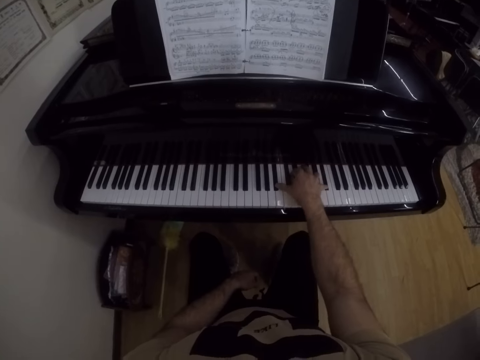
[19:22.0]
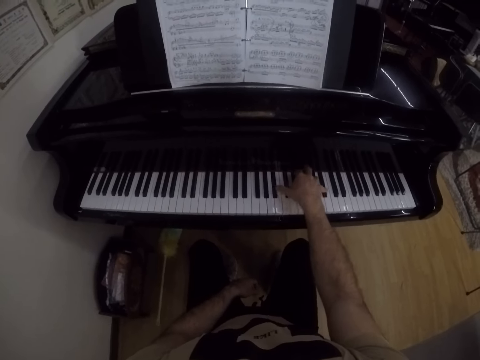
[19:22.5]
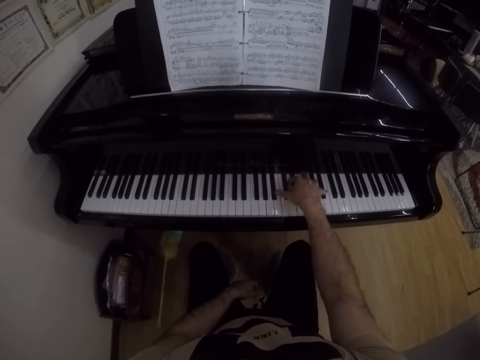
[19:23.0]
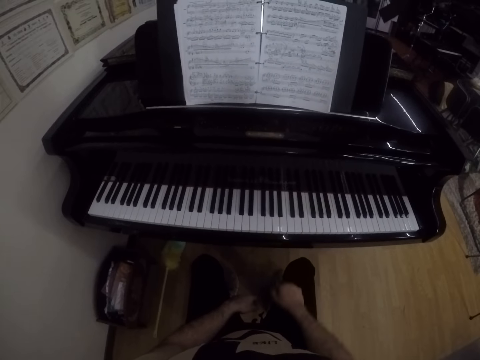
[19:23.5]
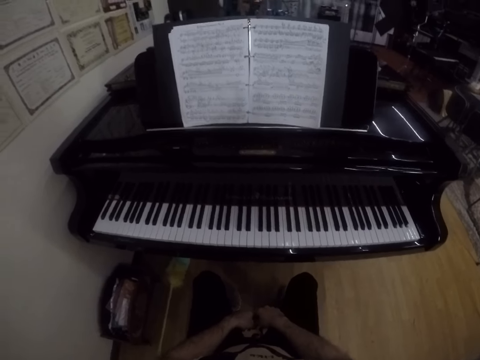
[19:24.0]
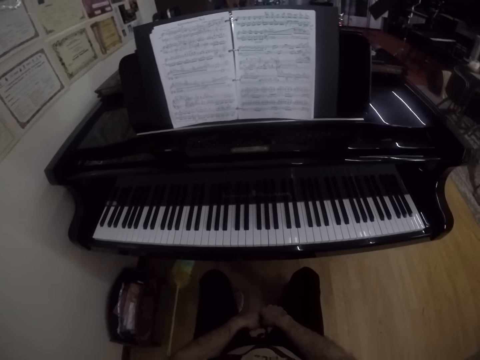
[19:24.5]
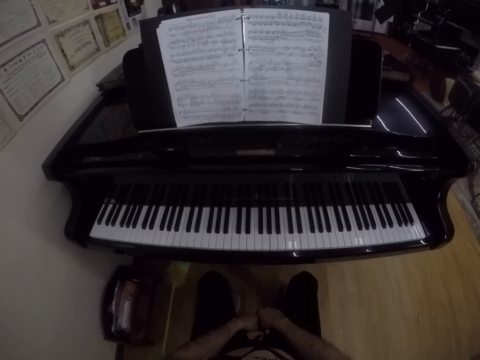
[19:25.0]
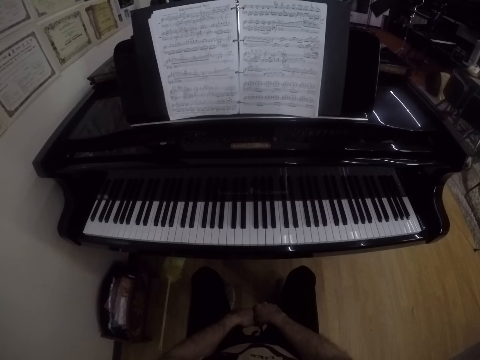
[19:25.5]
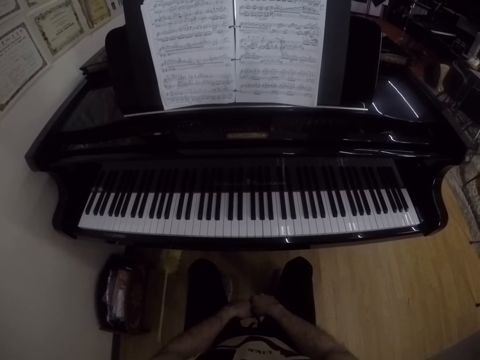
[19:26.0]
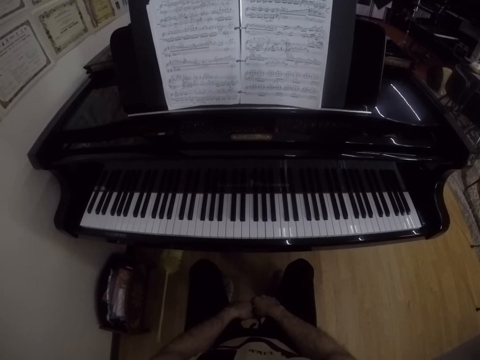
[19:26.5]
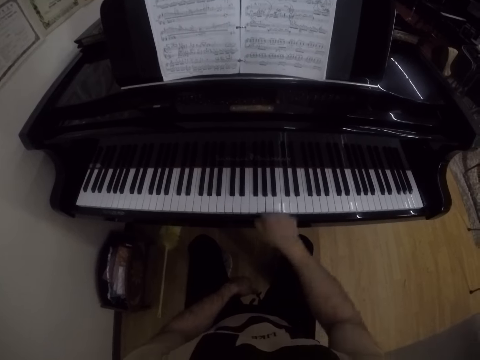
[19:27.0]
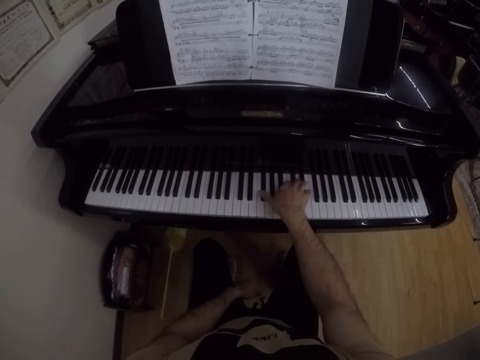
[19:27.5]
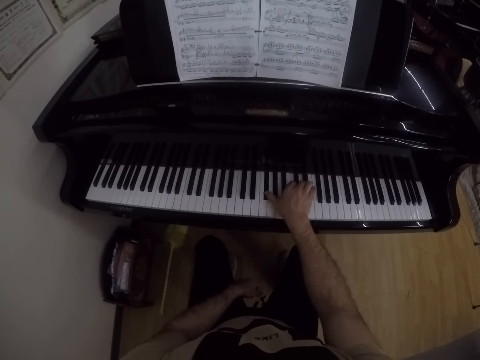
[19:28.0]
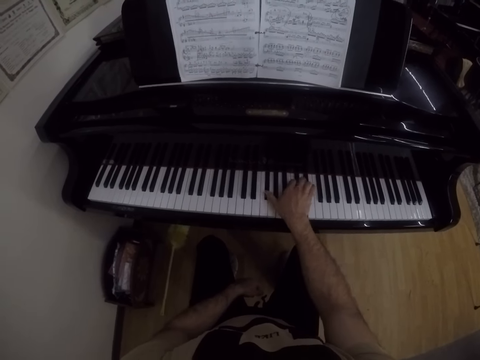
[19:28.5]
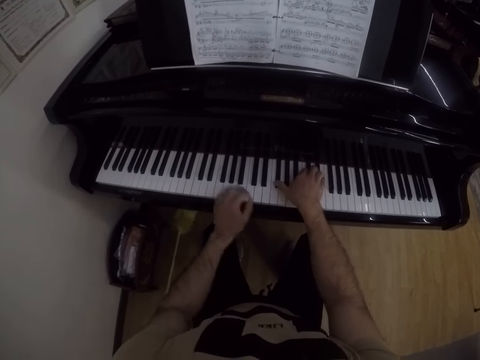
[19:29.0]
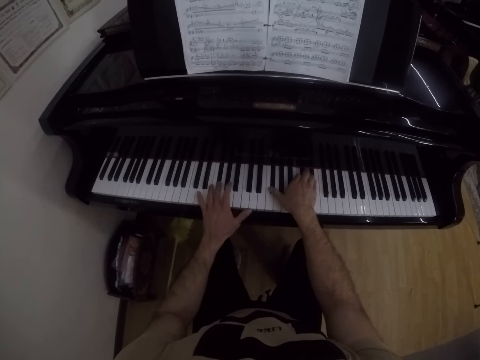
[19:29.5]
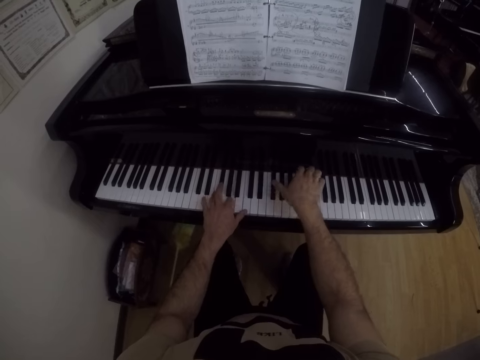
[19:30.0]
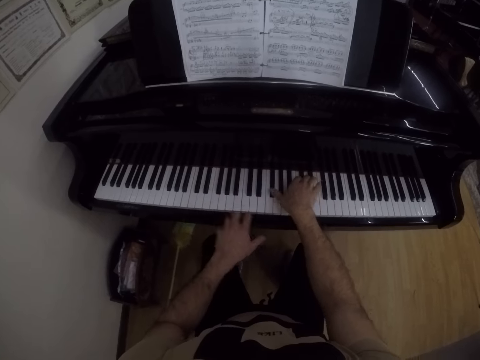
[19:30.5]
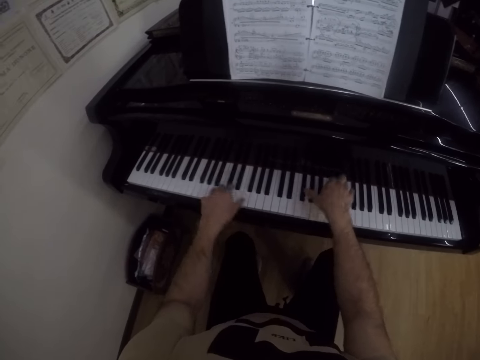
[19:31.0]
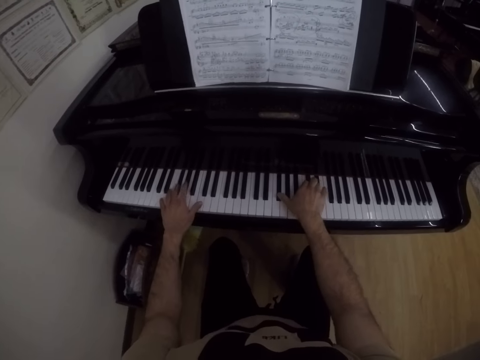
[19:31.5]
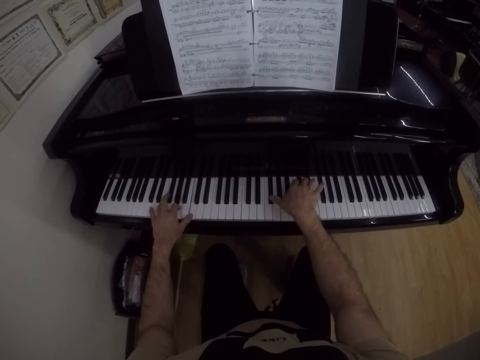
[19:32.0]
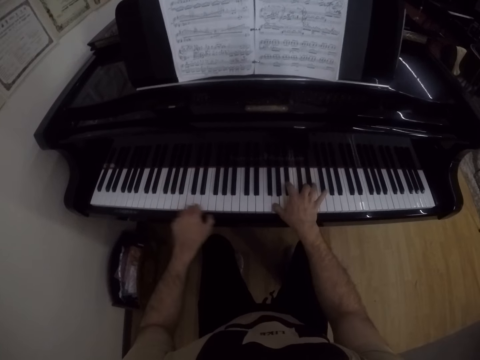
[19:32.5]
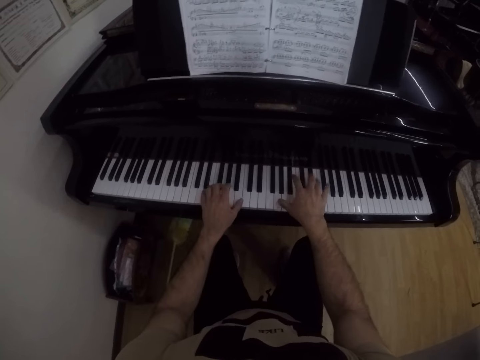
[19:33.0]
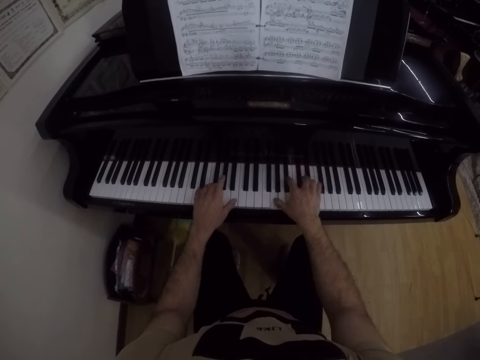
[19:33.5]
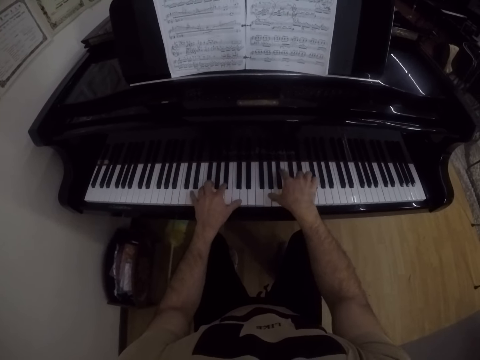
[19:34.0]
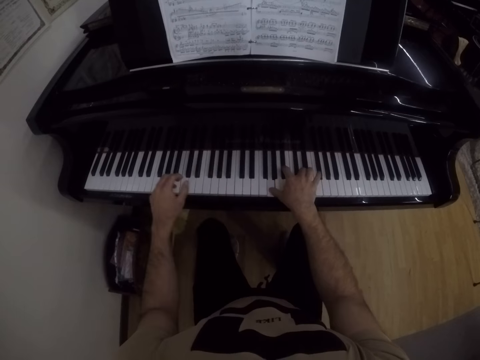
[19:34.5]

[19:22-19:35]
The camera wearer rests his right hand on his lap. He looks at the piano. He plays the piano with his right hand. He plays the piano with both hands.

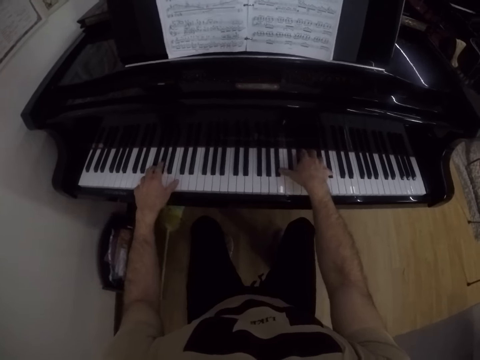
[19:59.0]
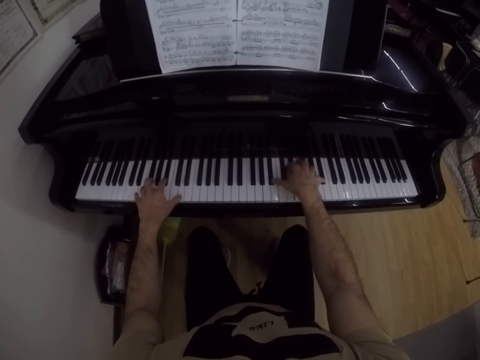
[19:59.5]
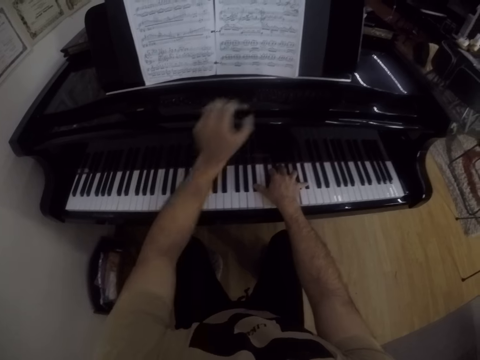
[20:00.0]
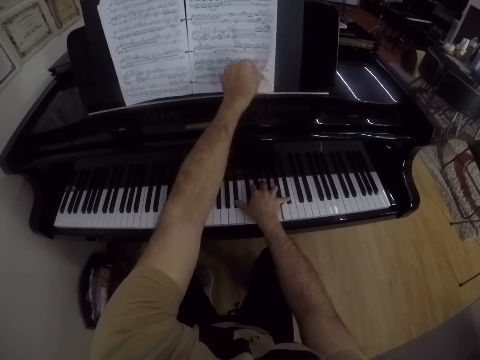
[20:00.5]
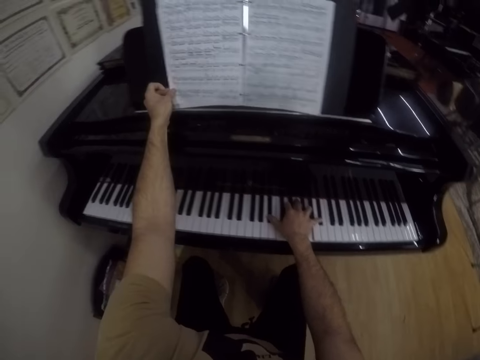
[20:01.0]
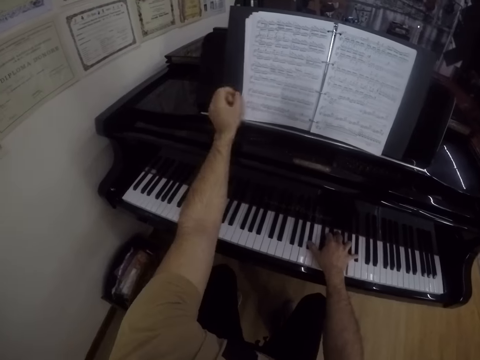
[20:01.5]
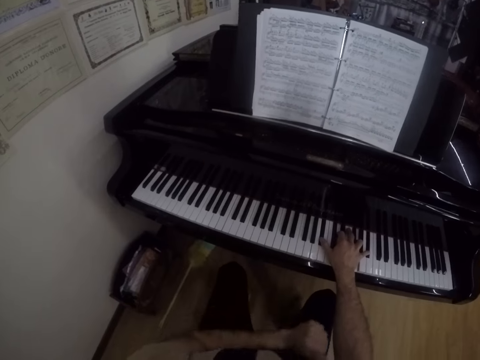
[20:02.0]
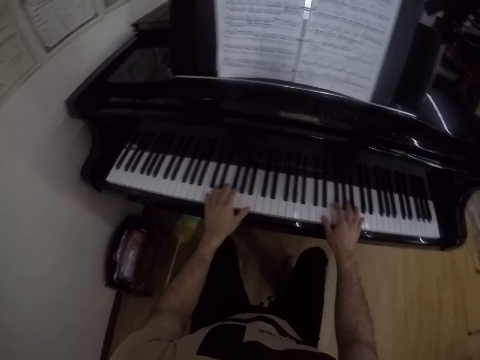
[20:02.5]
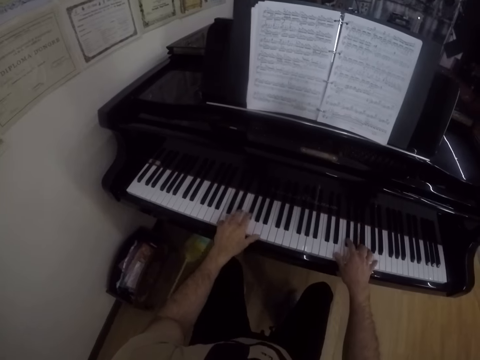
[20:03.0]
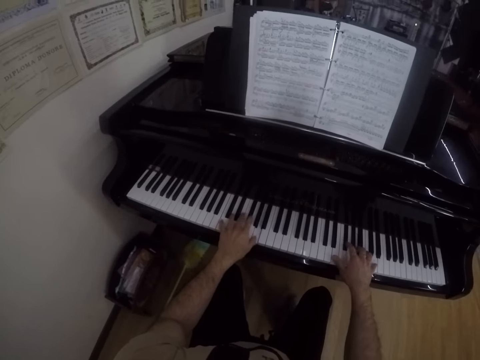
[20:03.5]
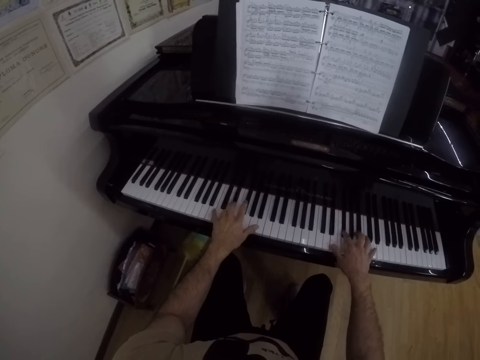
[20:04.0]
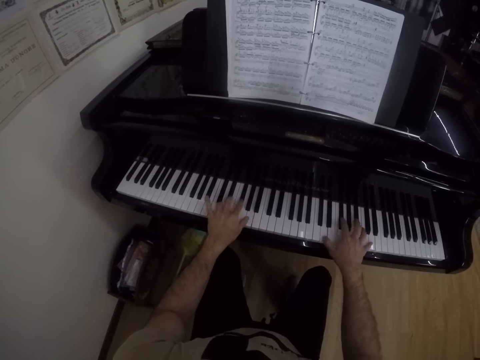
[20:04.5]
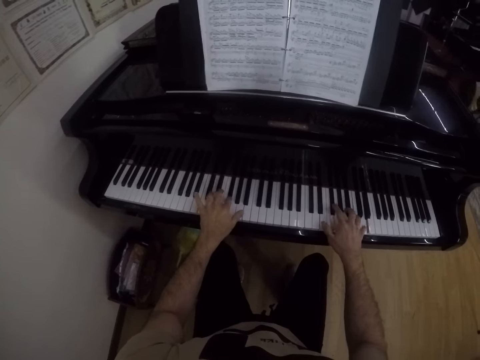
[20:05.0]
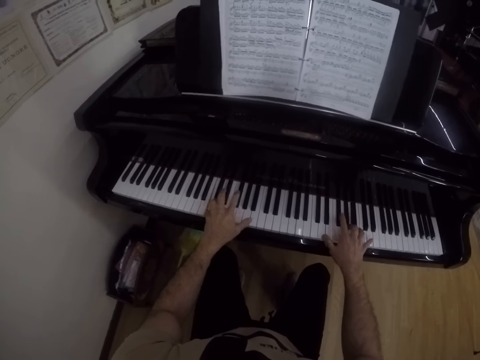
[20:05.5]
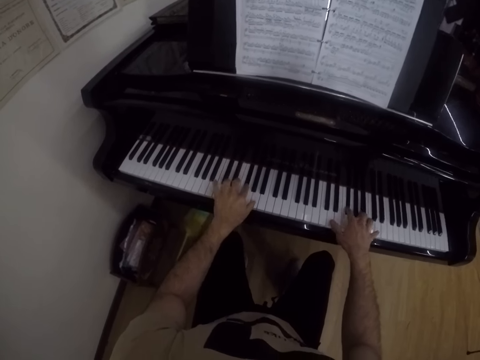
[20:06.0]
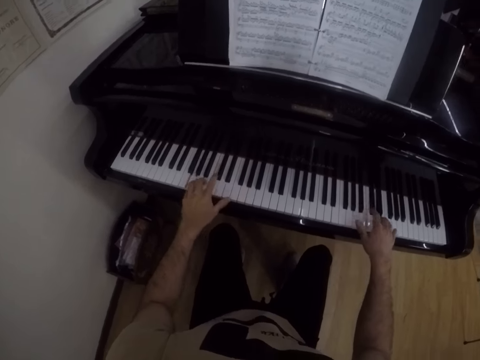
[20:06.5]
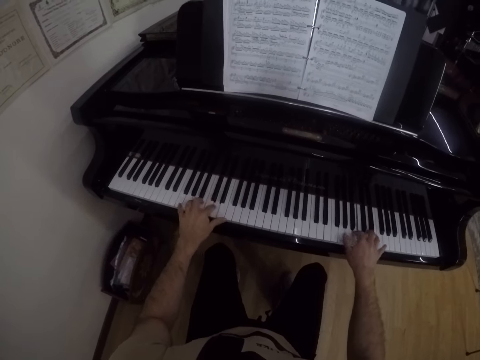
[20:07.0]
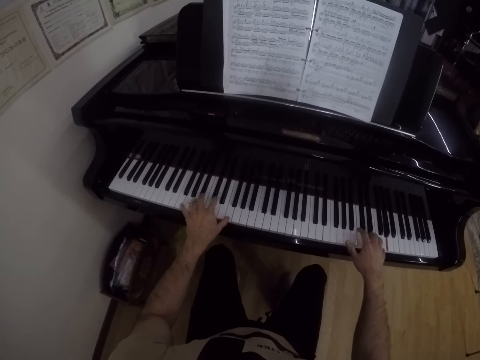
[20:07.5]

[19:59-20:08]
The camera wearer flips a page of a music manuscript on the music desk of the piano with his left hand. He plays the piano with both hands.
